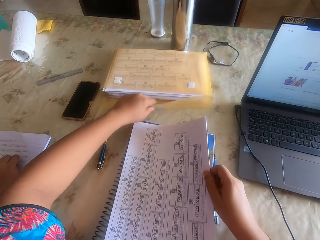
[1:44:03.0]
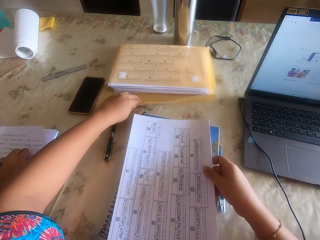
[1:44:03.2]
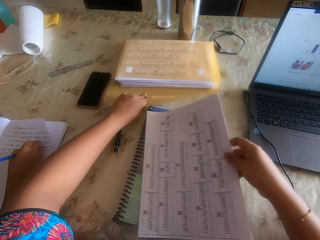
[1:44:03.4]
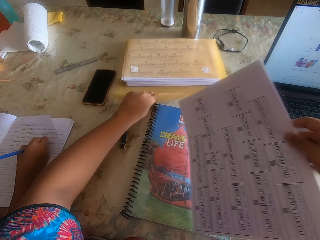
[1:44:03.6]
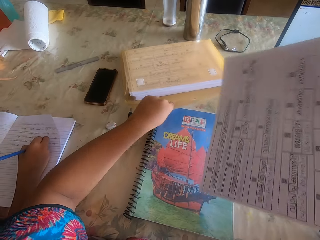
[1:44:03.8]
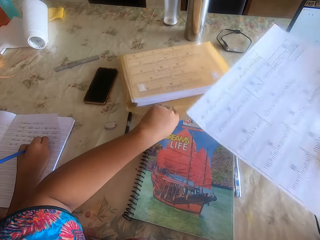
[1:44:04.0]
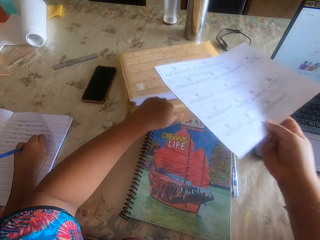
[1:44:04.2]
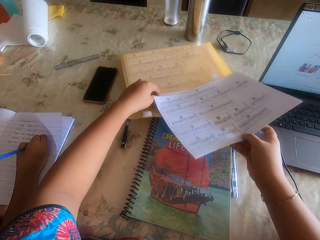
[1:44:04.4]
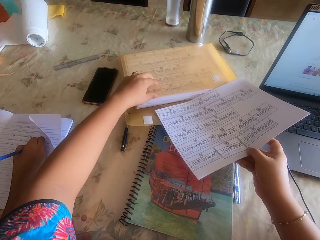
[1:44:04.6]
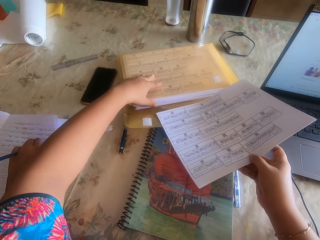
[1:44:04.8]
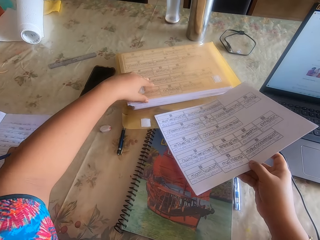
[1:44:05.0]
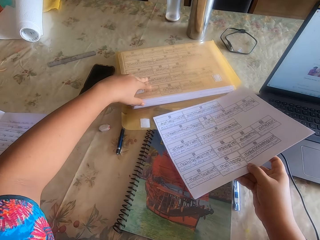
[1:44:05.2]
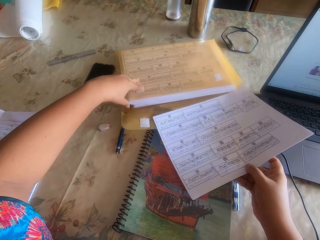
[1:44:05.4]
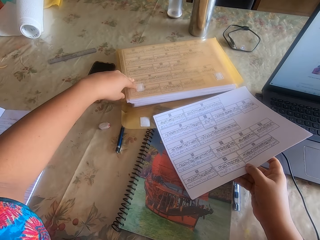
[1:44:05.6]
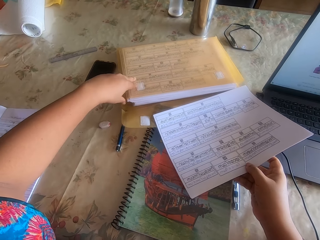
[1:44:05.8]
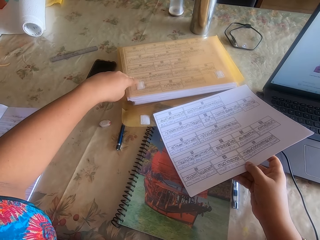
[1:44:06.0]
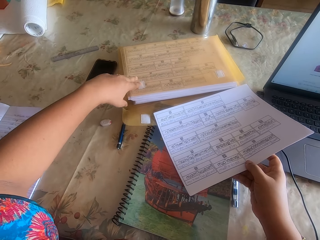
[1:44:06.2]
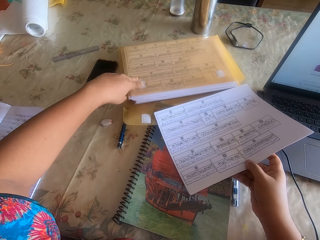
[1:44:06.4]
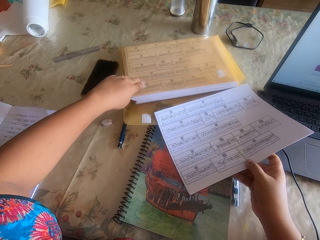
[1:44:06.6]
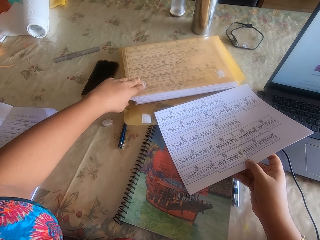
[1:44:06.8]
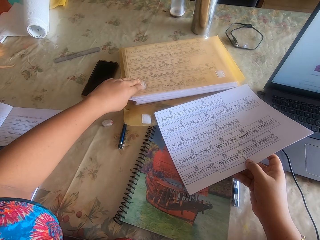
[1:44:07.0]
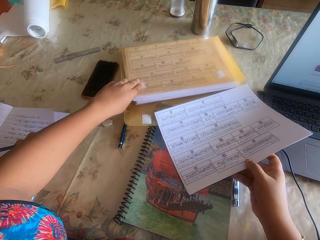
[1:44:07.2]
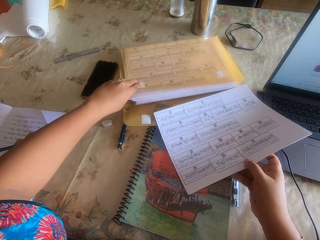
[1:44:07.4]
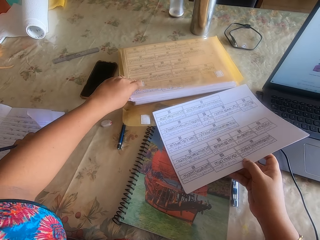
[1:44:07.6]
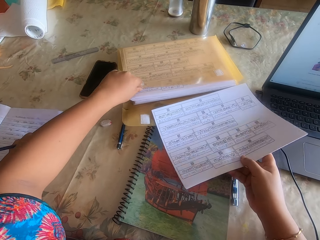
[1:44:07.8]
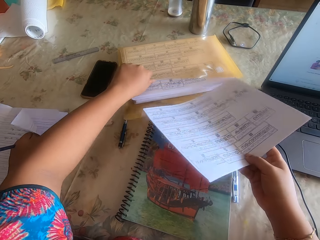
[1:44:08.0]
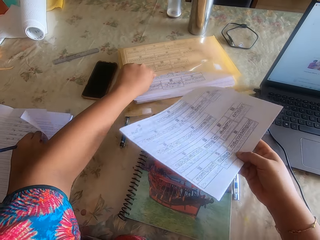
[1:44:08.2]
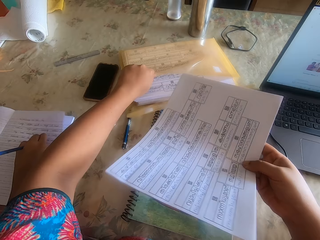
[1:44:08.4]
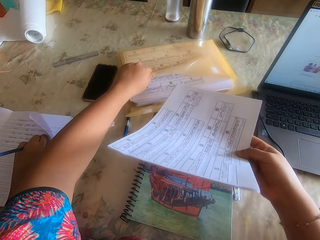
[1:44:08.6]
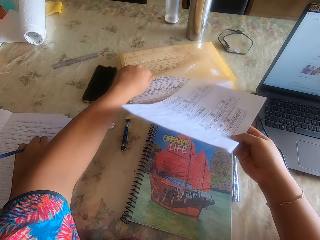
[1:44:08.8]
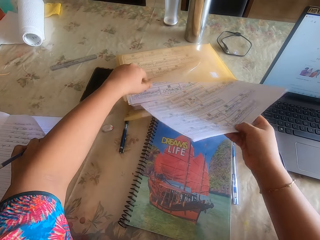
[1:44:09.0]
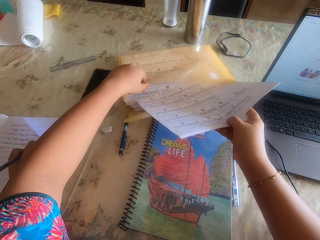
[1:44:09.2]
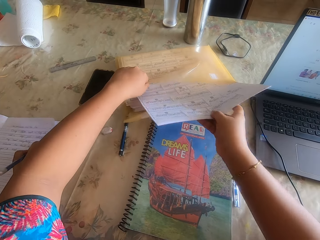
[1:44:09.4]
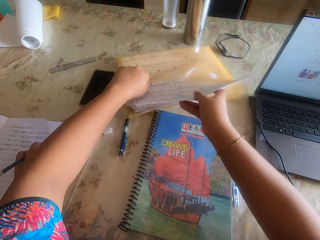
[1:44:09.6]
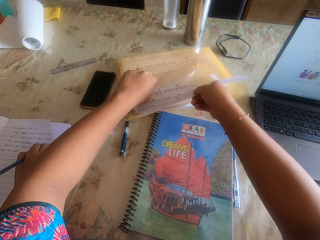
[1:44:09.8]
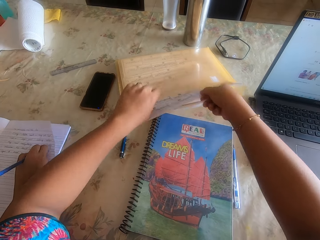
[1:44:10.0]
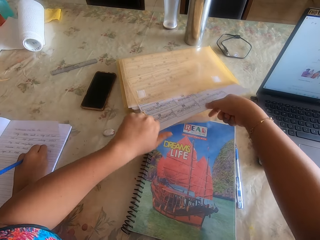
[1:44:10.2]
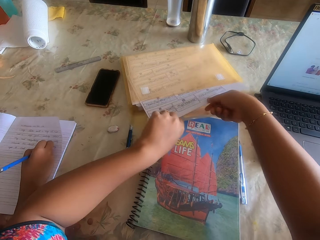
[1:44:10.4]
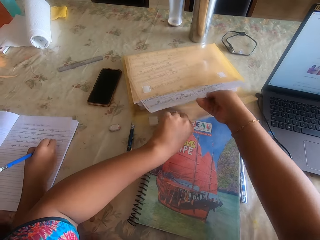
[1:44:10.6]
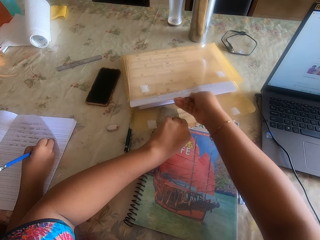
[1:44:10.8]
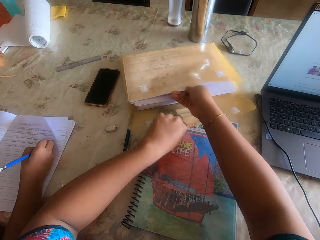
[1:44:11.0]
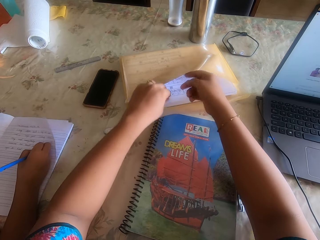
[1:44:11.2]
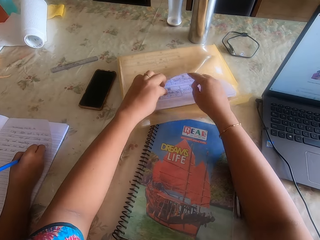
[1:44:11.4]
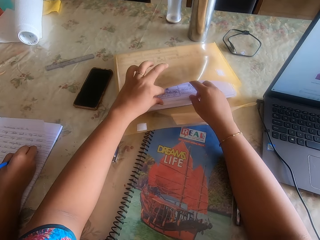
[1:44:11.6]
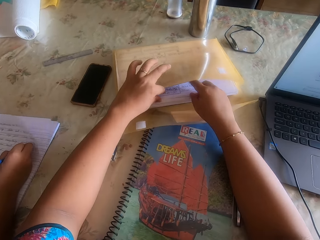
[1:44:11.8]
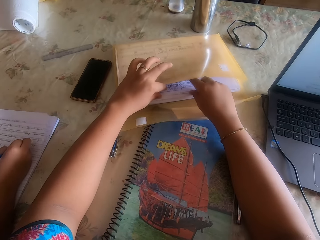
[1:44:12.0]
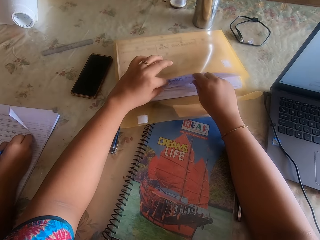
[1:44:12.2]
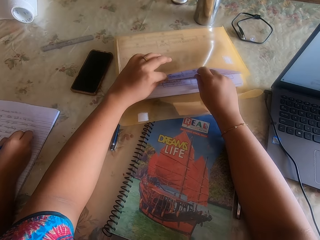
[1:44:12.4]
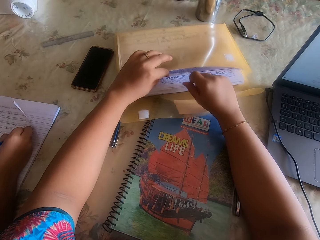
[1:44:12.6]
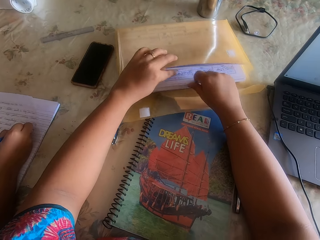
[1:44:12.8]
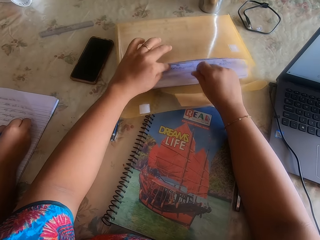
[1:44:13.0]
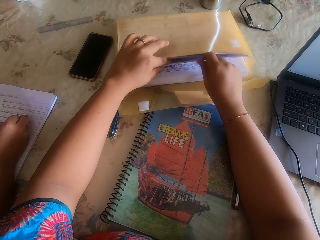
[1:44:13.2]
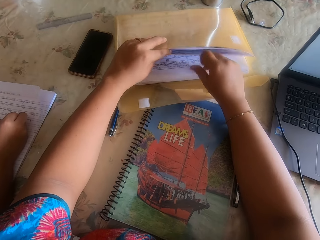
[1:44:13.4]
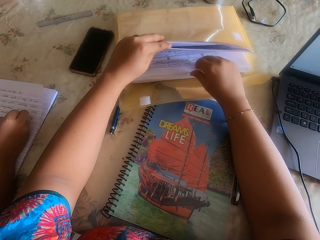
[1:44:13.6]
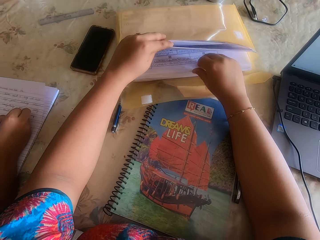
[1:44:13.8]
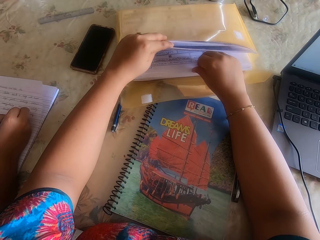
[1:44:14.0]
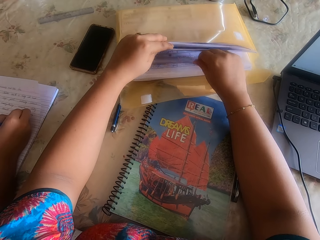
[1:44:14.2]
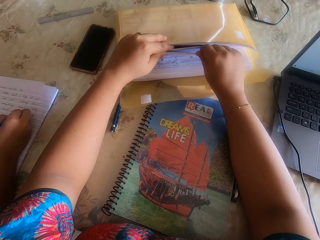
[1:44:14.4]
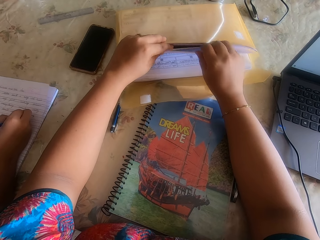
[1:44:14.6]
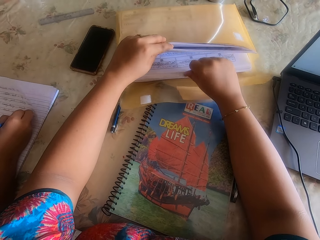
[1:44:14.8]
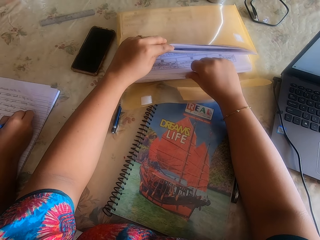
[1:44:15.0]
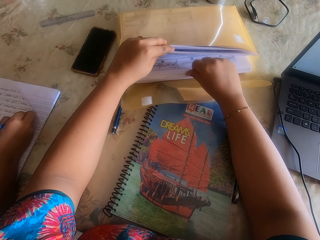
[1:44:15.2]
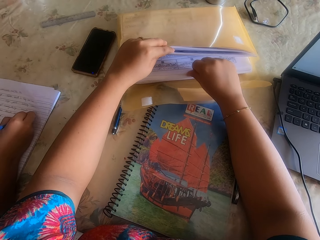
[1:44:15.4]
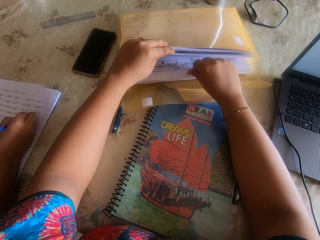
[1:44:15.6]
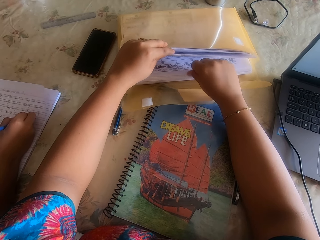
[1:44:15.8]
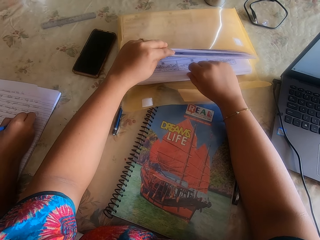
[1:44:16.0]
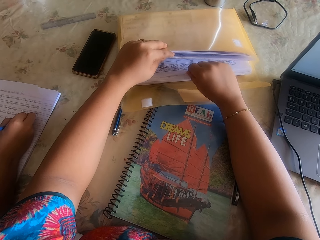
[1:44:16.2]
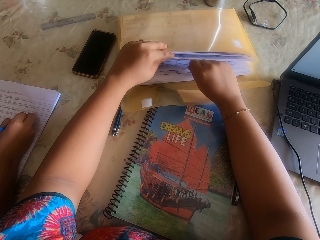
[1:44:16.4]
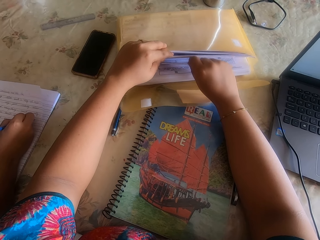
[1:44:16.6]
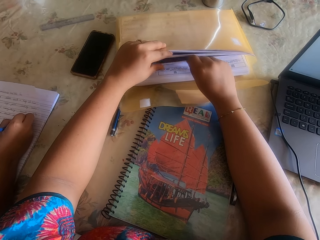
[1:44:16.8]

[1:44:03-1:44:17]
The camera wearer picks the paper on the book on the desk with her right hand. She drags the file on the desk with her left hand. She opens the file on the desk with her left hand. She inserts the papers in her right hand into the file in her left hand. She counts the papers. She flips through the papers in the file with both hands.

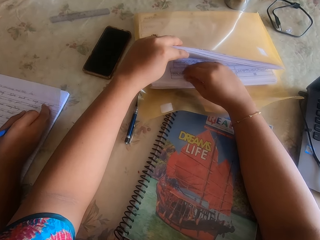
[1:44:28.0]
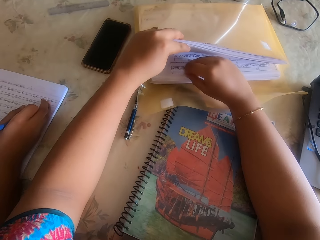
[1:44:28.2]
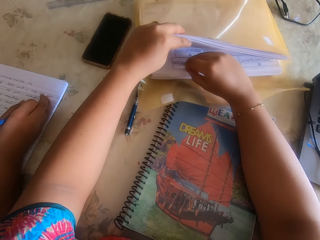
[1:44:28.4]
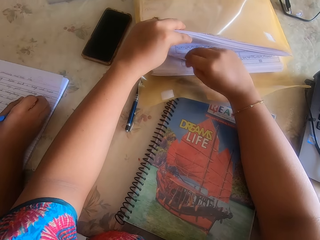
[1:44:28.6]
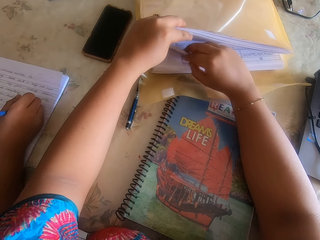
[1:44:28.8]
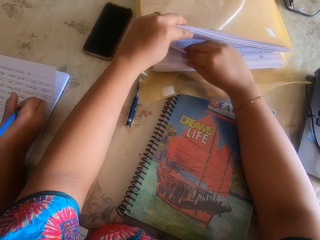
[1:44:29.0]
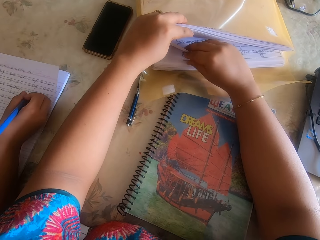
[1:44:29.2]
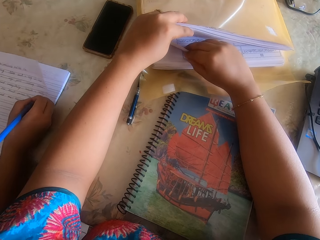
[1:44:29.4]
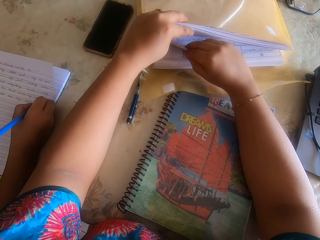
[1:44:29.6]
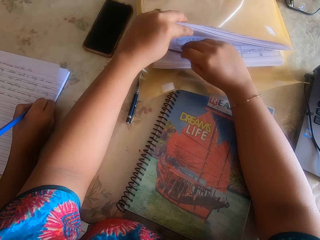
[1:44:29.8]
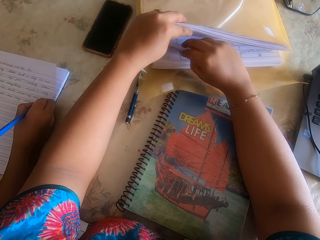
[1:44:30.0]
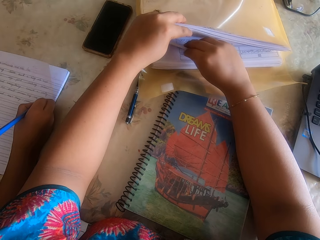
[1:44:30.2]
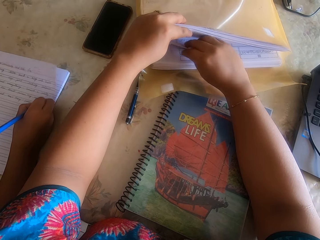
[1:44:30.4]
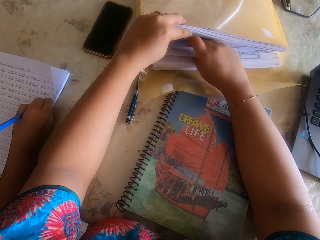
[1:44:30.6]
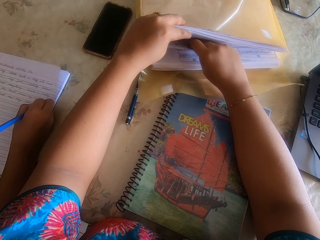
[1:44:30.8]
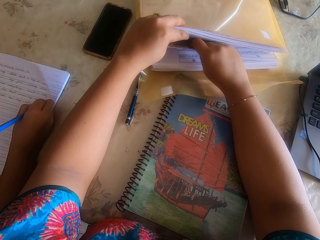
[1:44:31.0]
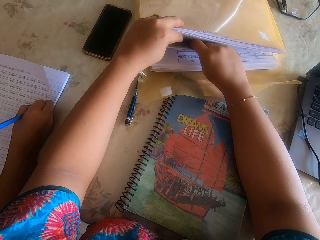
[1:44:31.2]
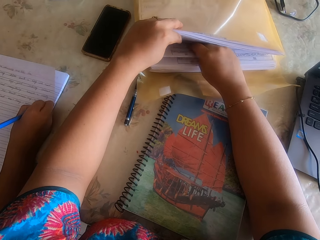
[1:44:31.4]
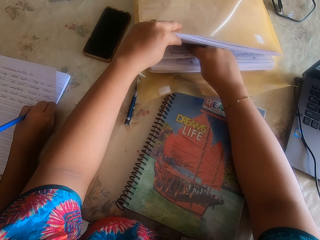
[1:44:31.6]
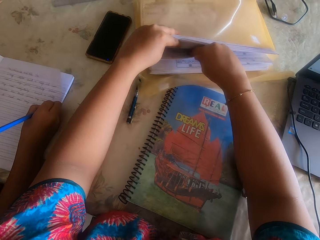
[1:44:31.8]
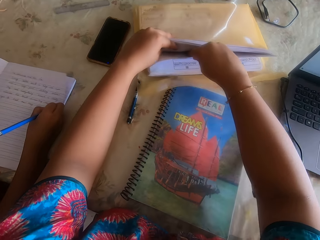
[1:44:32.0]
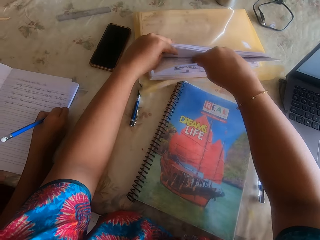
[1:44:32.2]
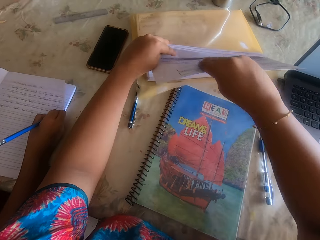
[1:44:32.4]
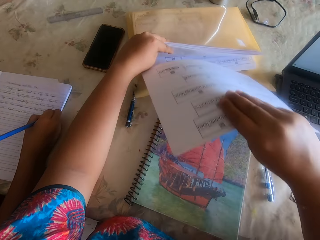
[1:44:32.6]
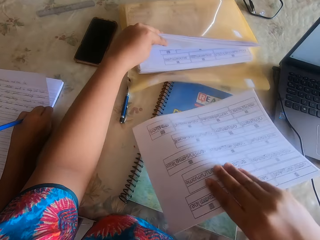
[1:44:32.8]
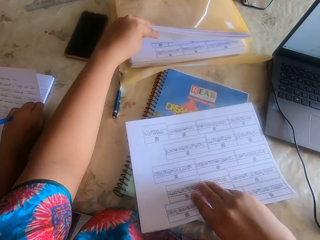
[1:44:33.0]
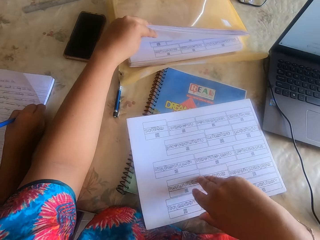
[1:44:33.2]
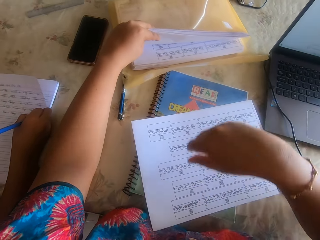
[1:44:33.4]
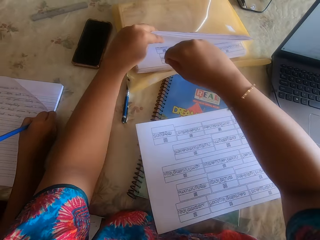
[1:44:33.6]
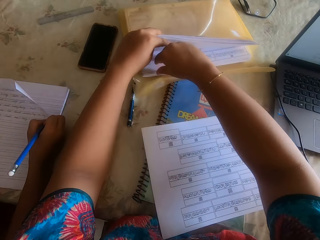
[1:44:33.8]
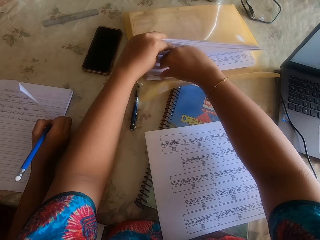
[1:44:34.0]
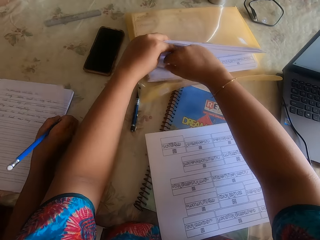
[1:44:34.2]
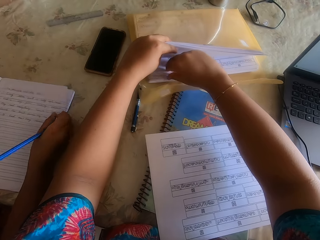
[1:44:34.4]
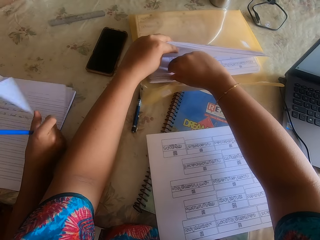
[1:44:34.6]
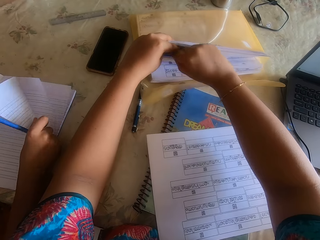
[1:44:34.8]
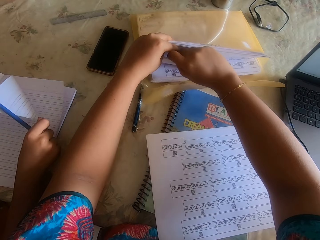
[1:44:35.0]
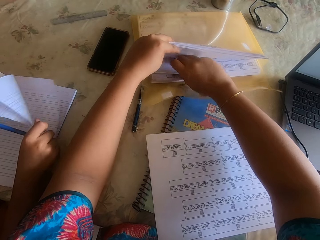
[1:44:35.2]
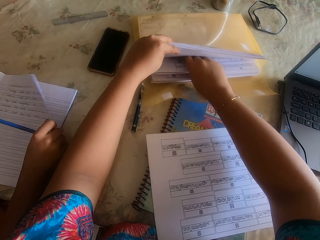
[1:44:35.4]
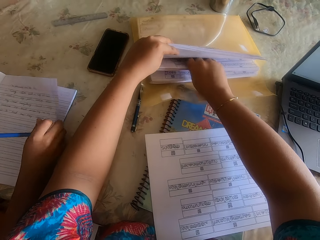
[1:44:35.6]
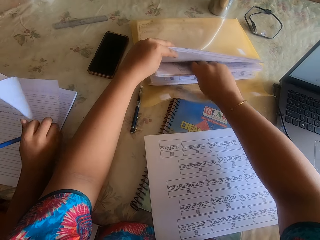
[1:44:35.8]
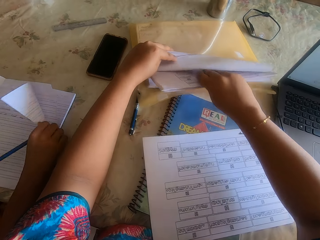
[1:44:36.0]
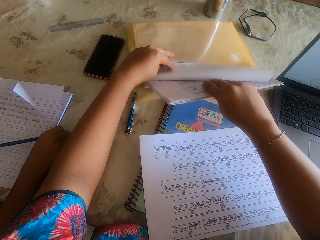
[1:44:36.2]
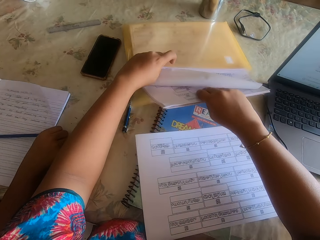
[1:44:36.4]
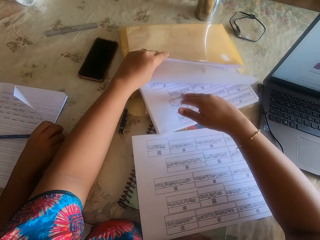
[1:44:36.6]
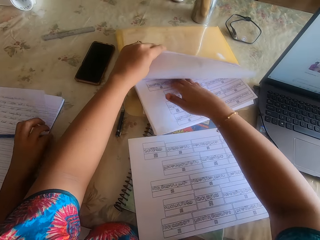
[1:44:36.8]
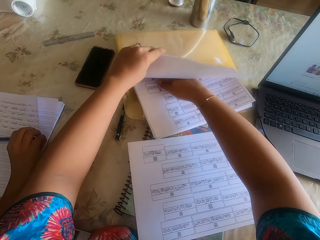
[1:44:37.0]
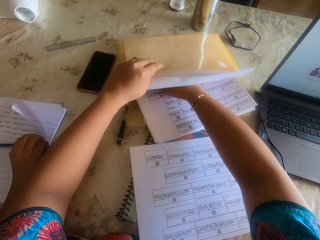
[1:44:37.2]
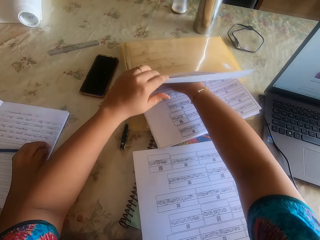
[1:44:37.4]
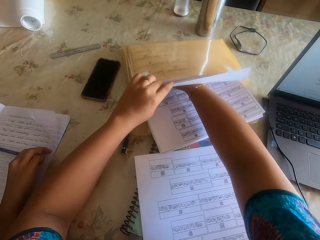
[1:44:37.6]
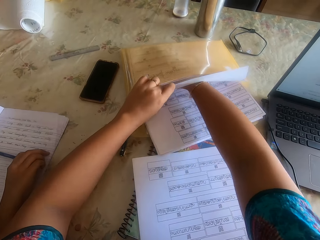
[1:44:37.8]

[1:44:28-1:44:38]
The camera wearer brings out some papers from the file with her right hand. She places the papers in her right hand on the book on the desk. She selects the paper from the file. She flips through the papers in the file with her right hand. She brings out some papers from the file with her right hand. She fixes a piece of paper inside the file.
